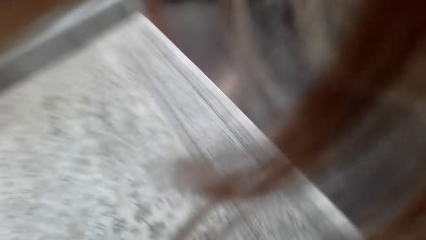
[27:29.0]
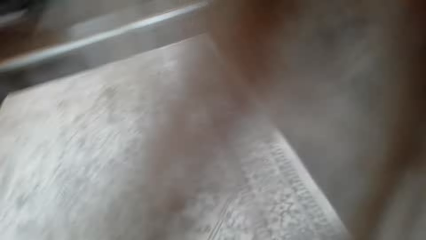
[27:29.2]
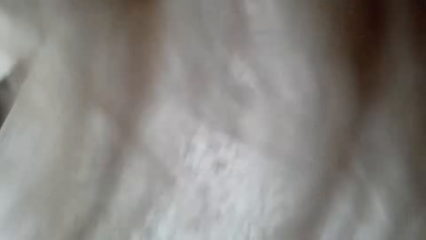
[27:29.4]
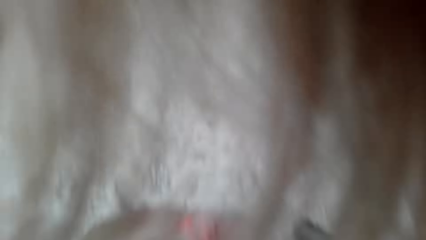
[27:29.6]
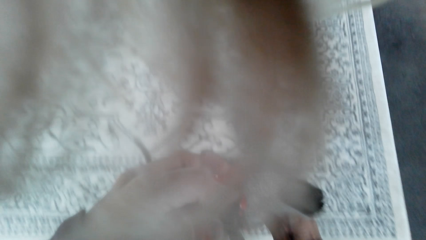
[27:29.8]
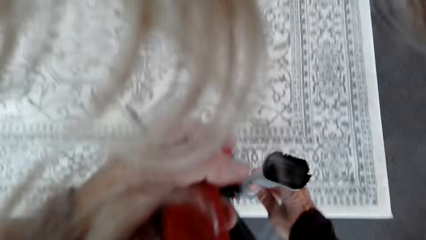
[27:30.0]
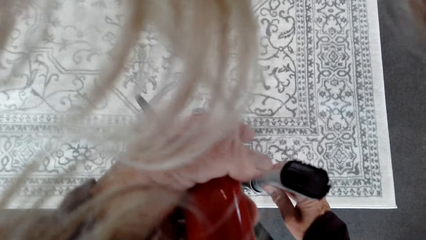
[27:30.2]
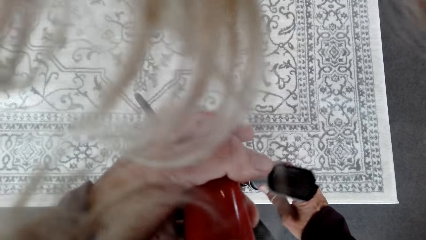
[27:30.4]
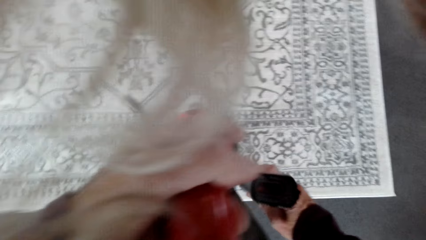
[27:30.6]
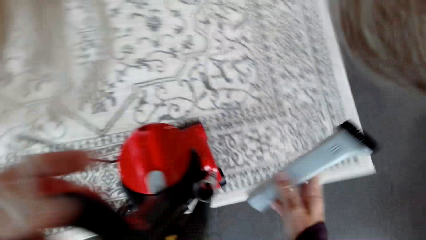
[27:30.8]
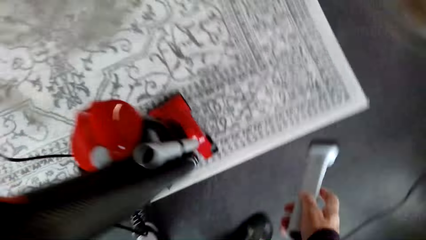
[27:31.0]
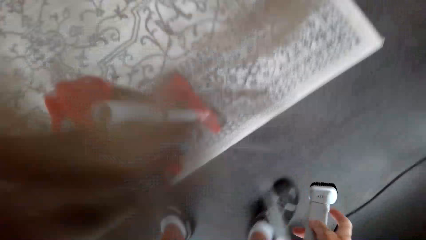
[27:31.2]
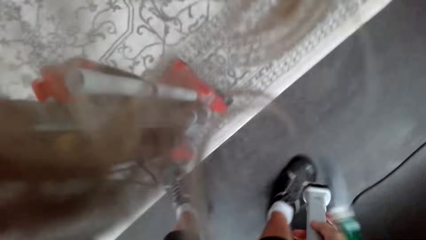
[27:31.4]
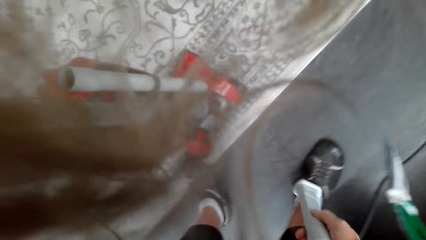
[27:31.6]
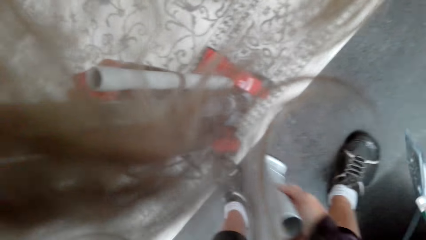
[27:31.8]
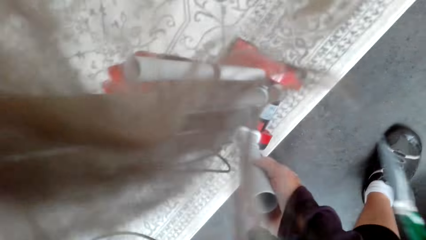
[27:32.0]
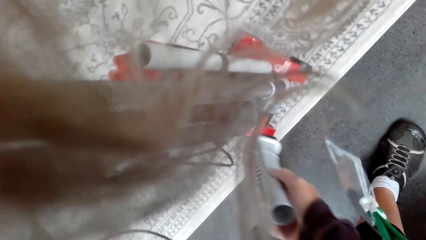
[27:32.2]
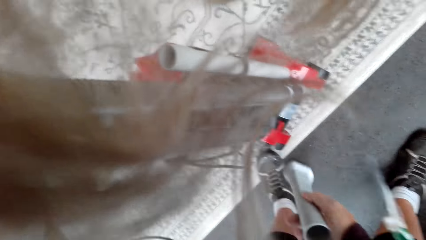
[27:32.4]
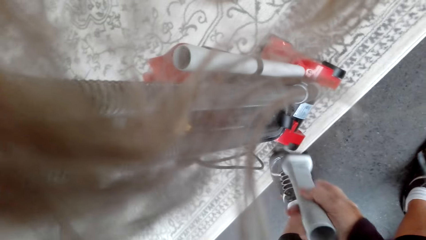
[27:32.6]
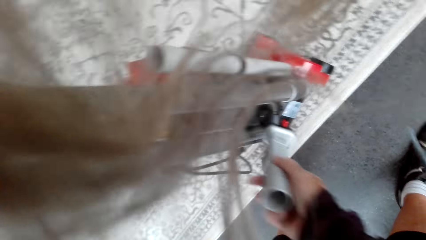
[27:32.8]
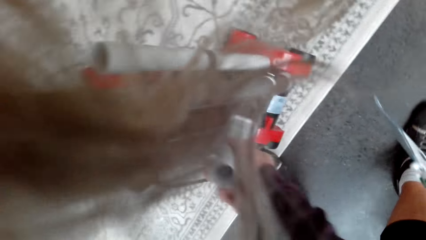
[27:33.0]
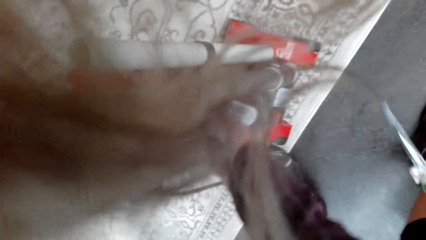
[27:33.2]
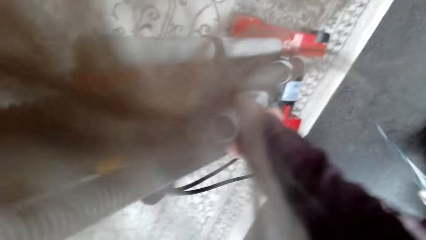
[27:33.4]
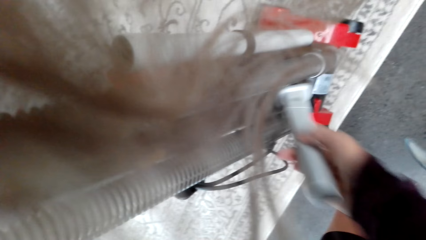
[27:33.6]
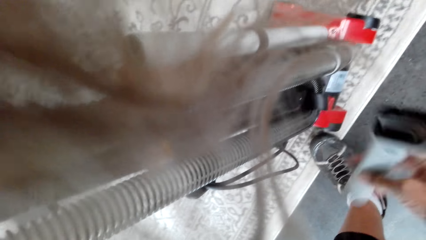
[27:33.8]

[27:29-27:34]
The camera wearer removes a handle from the vacuum cleaner. They hold an object.

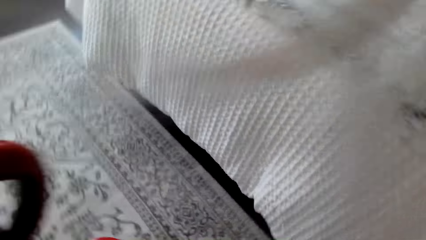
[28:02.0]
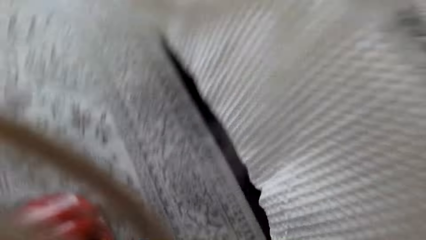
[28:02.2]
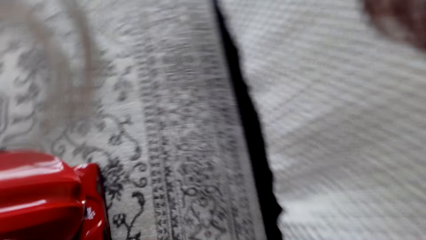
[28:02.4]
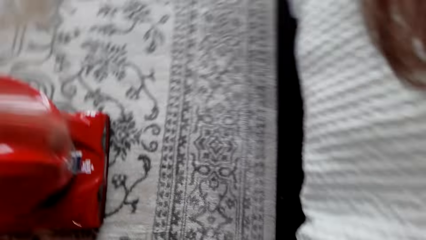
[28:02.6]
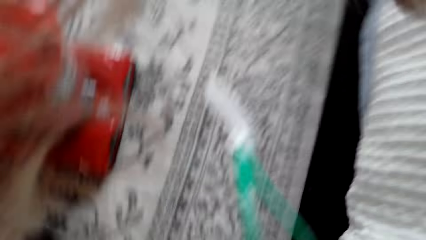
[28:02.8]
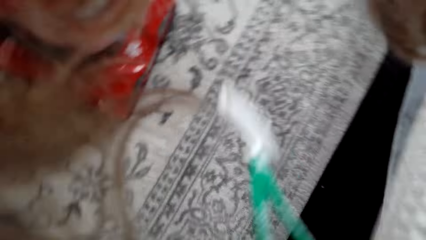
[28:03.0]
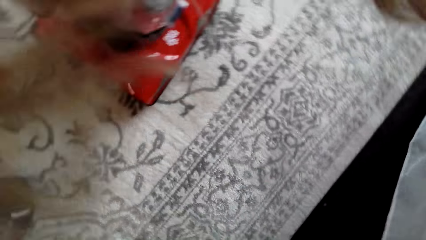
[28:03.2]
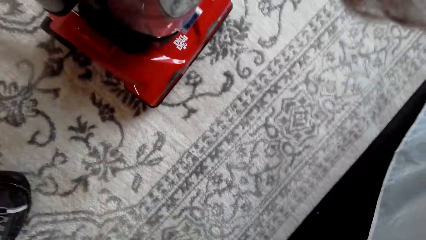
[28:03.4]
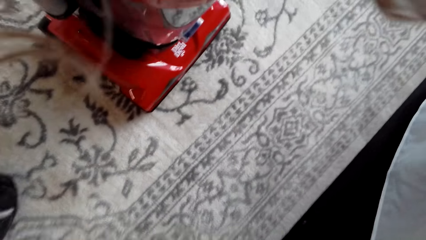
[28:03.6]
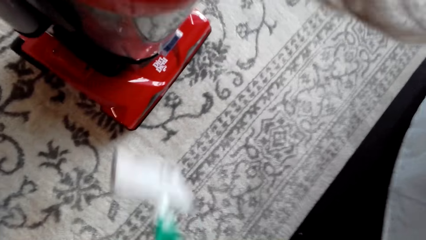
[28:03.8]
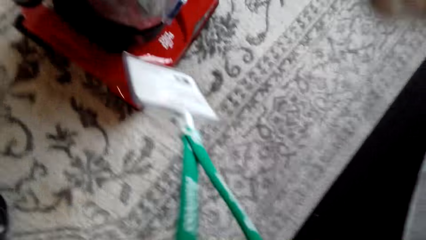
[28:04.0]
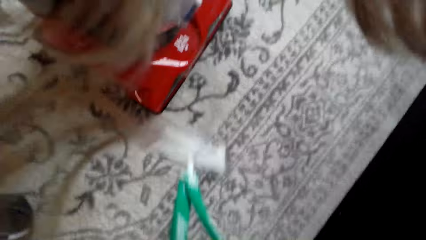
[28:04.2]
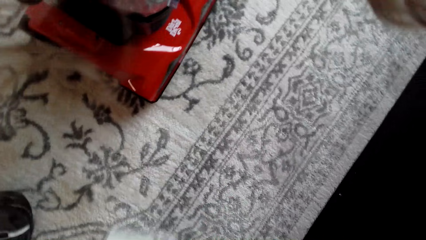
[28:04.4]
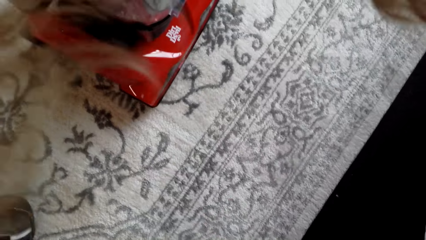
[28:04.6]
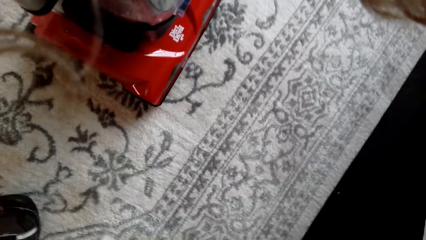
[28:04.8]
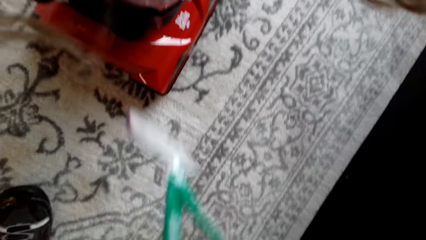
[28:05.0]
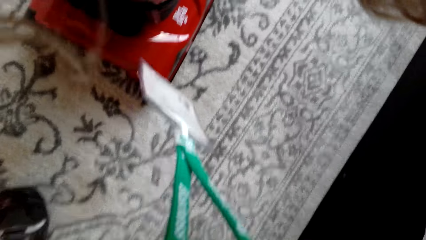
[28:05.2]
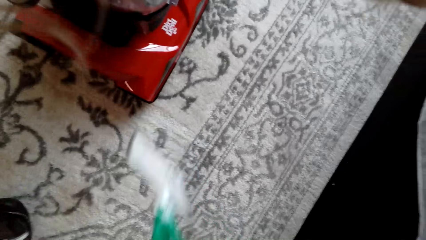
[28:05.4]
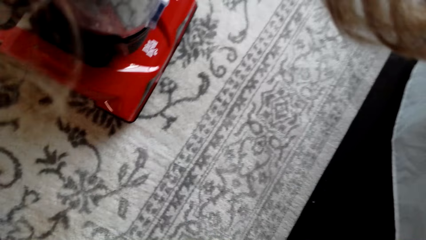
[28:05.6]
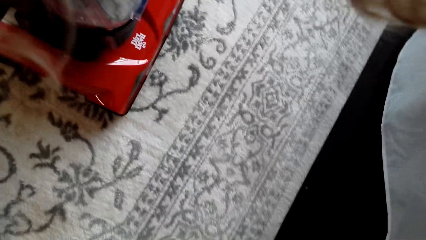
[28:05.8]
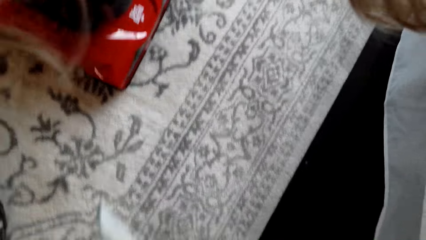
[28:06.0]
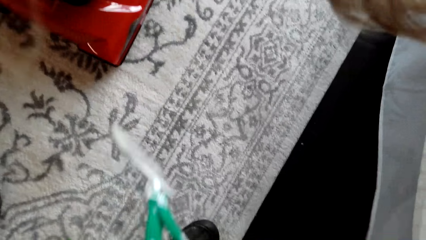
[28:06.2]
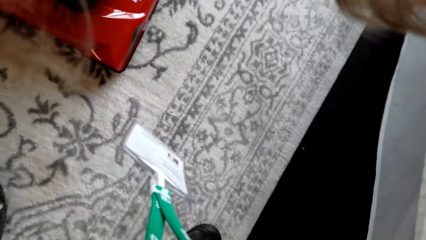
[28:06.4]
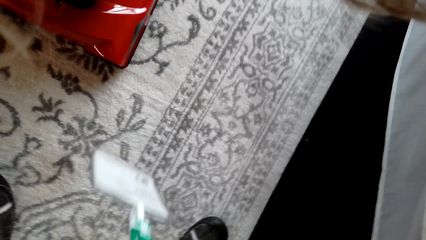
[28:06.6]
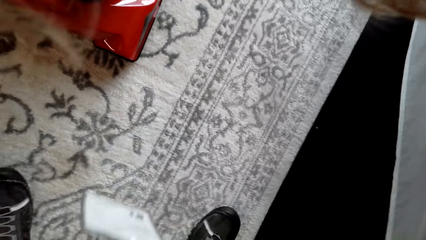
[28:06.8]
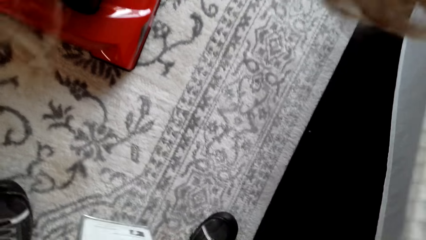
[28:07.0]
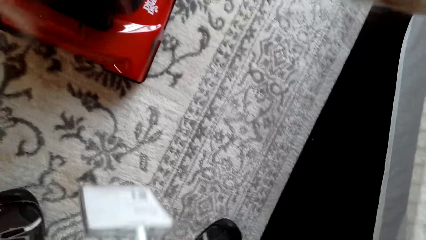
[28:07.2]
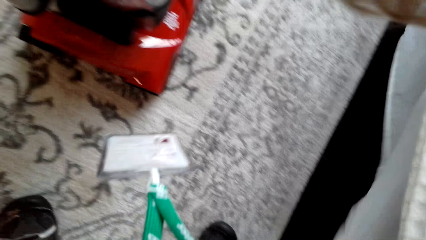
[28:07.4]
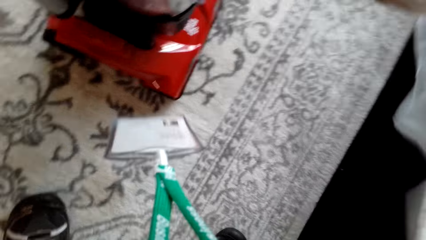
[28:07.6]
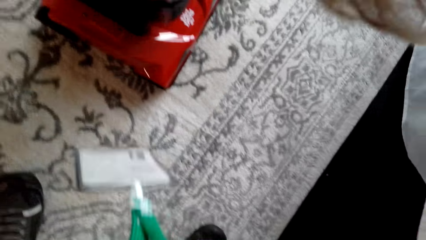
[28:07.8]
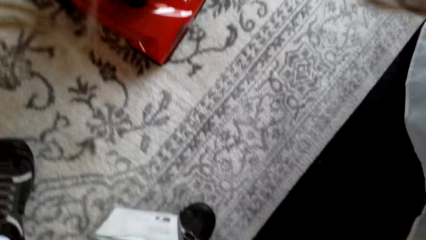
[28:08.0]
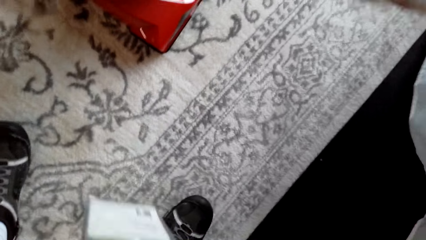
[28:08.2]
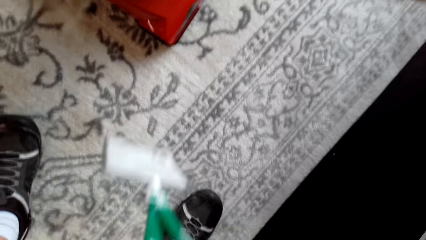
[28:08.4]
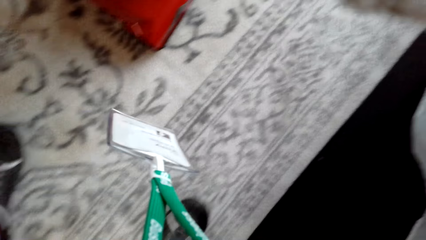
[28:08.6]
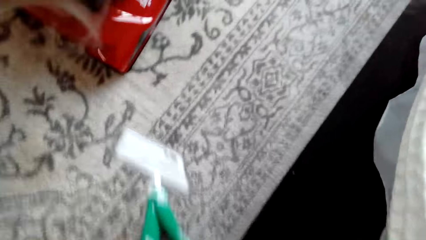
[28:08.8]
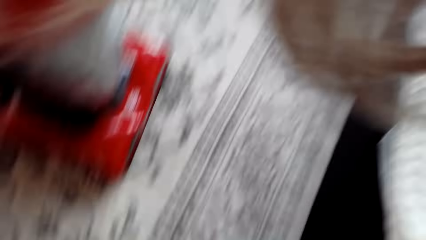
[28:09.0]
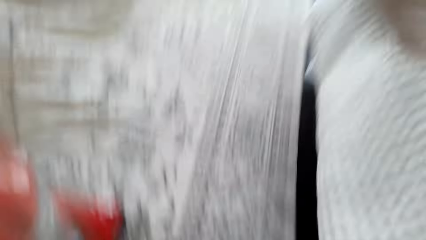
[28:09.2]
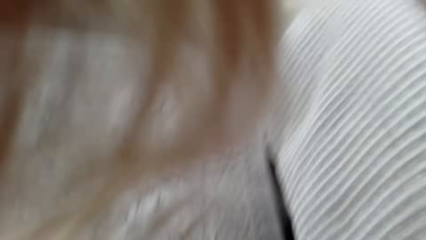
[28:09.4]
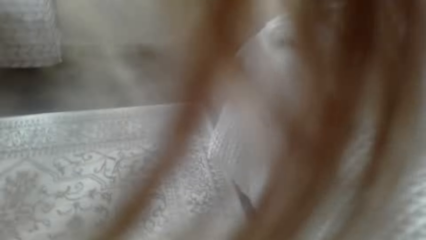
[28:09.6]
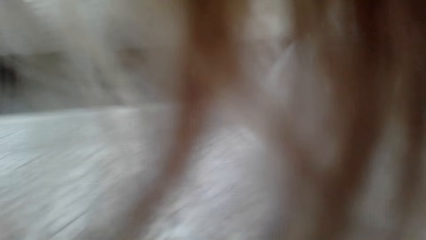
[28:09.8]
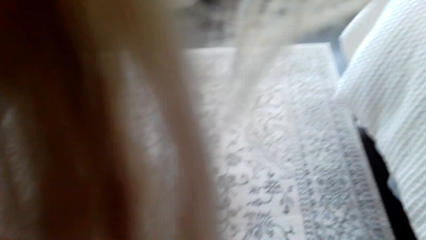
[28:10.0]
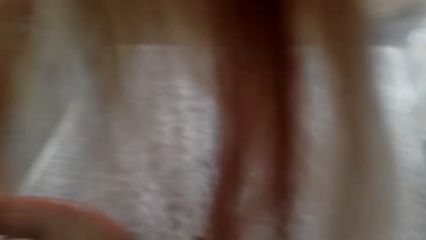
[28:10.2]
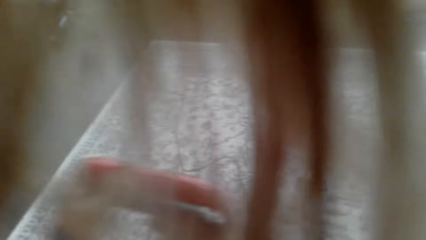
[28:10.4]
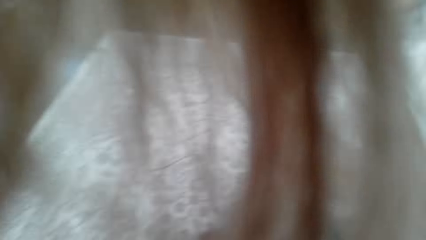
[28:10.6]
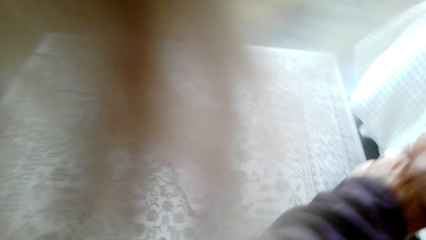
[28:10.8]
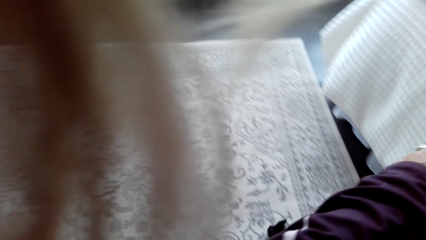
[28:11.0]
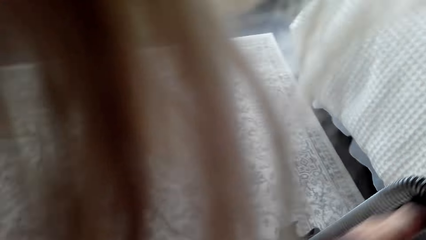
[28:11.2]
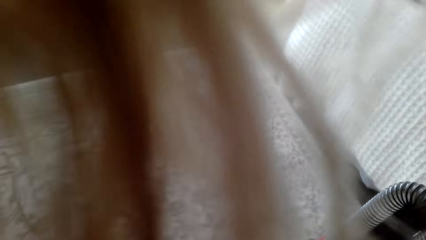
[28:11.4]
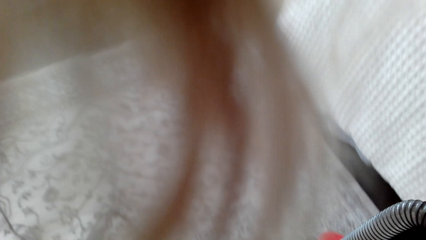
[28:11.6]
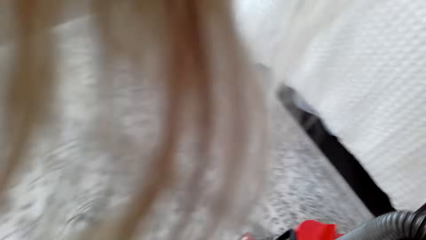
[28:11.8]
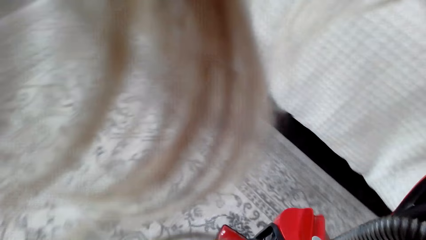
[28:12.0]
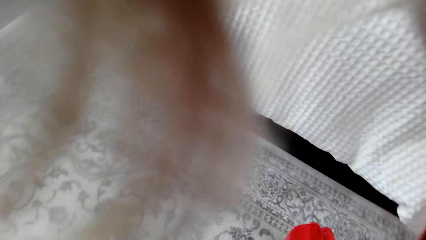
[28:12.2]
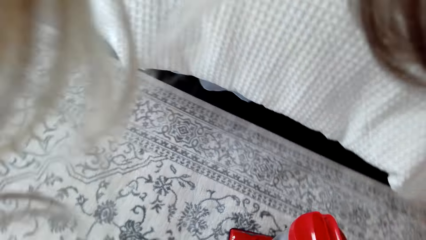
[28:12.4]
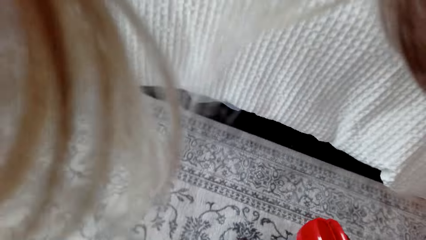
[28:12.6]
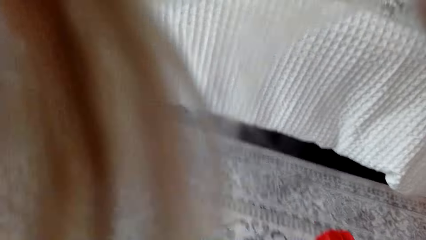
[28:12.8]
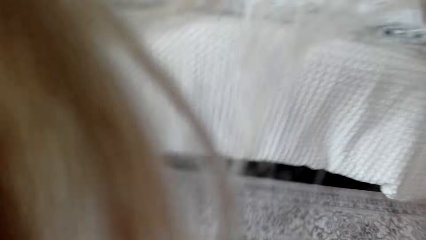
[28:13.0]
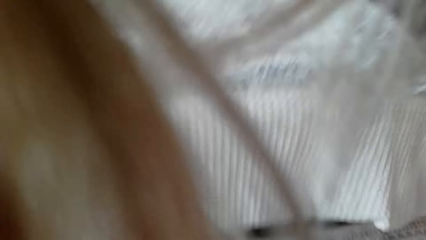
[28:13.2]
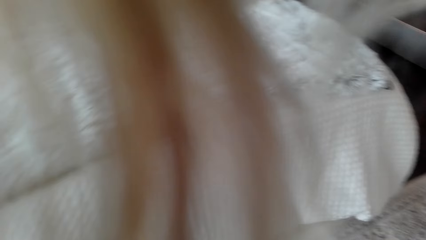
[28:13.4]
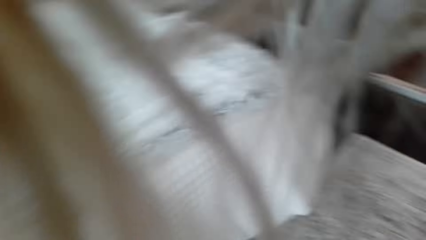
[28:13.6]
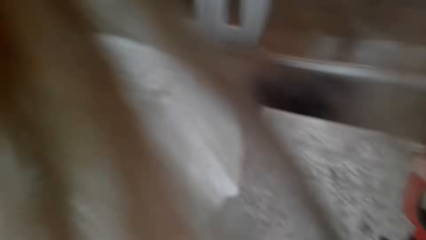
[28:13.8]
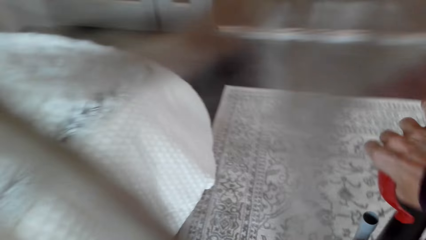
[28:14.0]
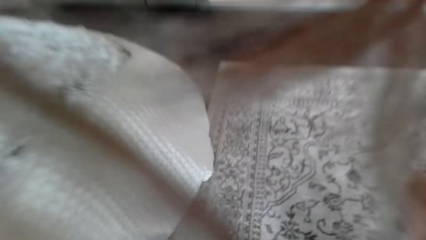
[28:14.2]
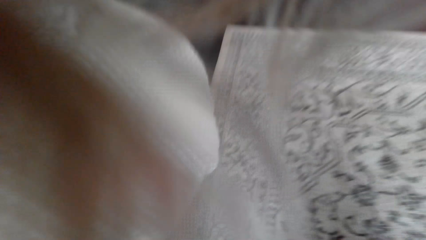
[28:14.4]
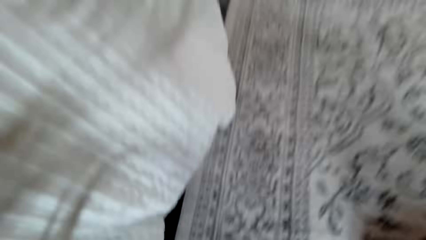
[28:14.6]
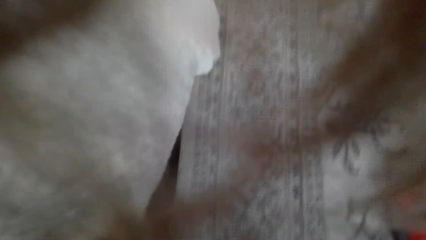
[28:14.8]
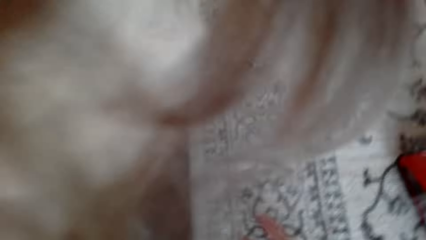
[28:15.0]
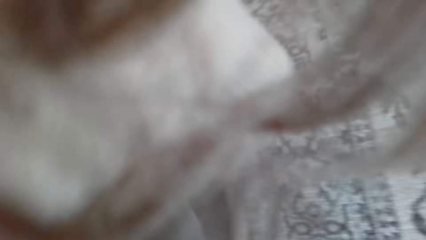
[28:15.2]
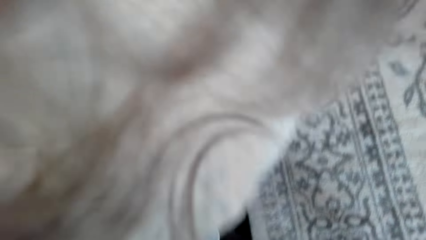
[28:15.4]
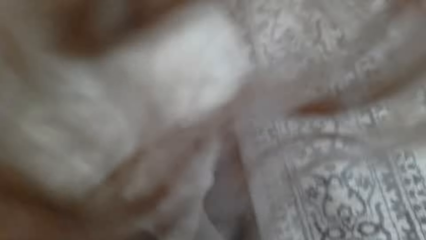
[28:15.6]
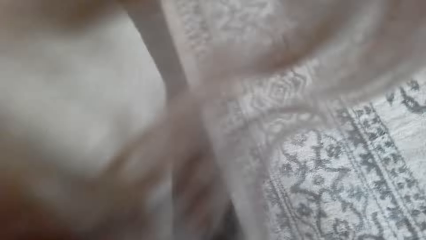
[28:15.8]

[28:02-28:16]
The camera wearer stands beside the vacuum cleaner. They clean the carpet with the vacuum cleaner.
